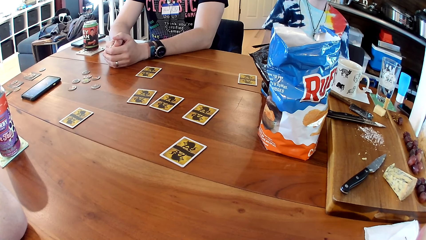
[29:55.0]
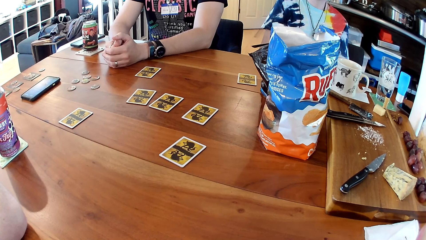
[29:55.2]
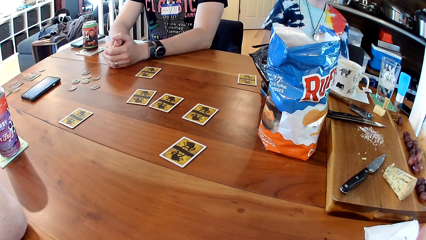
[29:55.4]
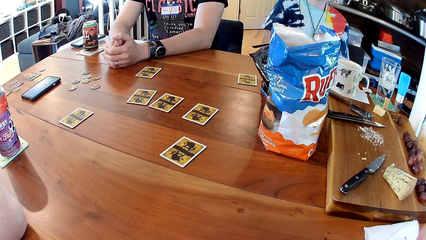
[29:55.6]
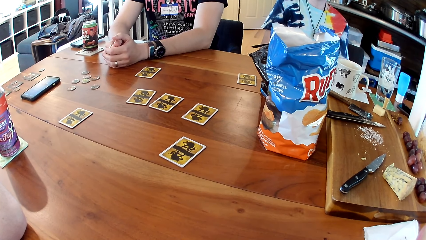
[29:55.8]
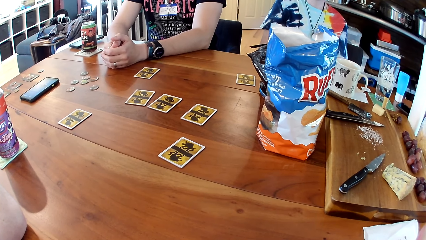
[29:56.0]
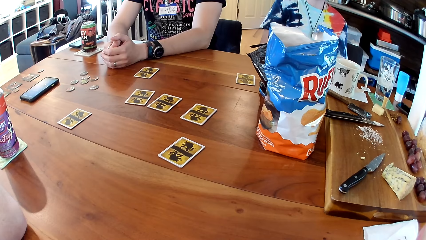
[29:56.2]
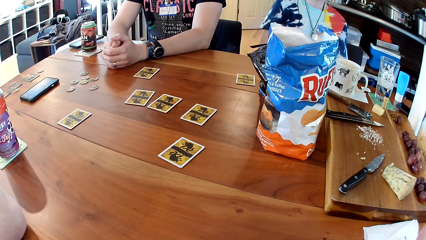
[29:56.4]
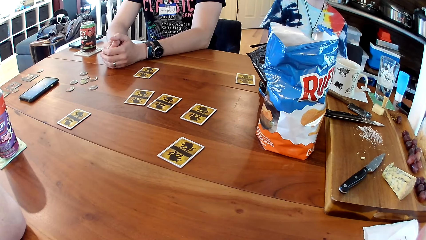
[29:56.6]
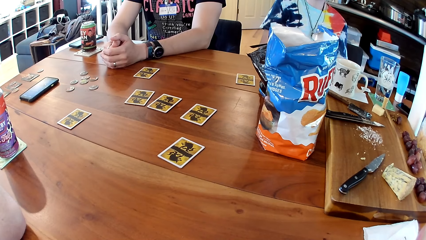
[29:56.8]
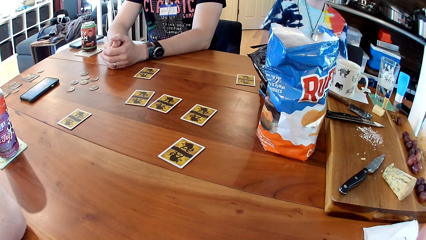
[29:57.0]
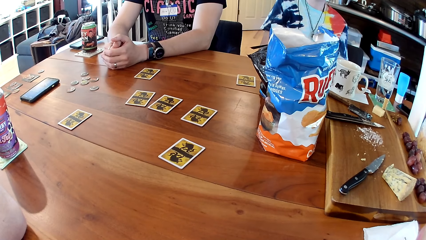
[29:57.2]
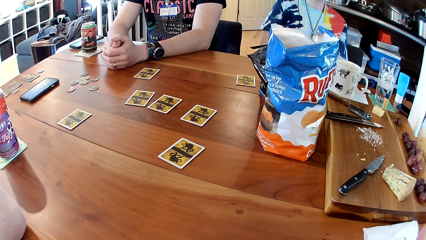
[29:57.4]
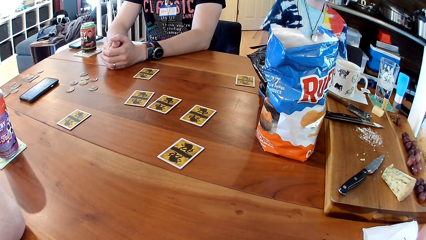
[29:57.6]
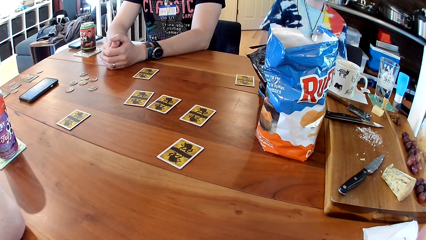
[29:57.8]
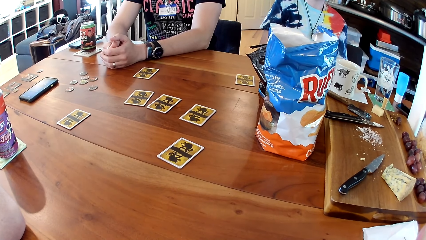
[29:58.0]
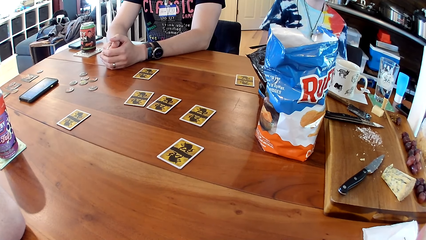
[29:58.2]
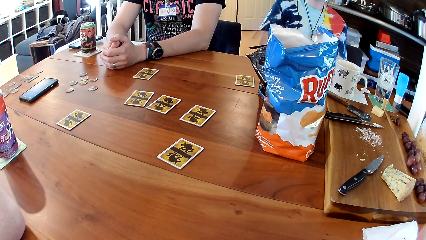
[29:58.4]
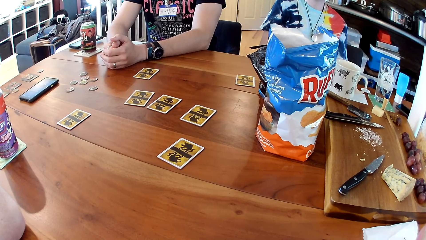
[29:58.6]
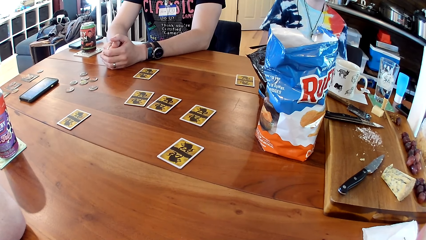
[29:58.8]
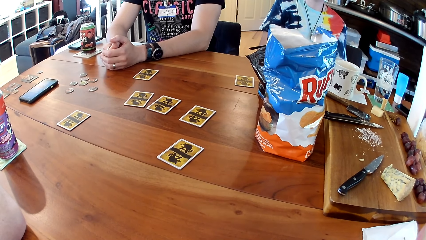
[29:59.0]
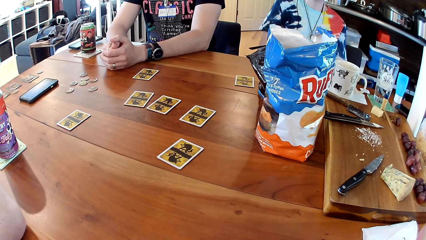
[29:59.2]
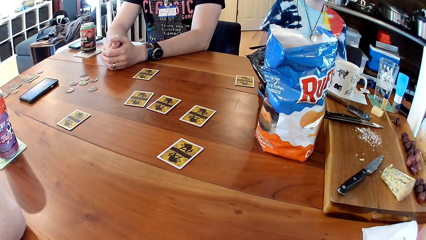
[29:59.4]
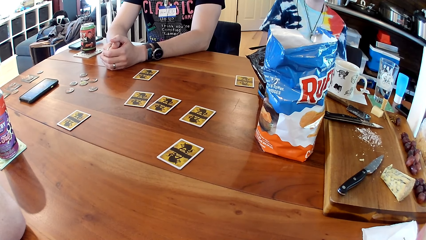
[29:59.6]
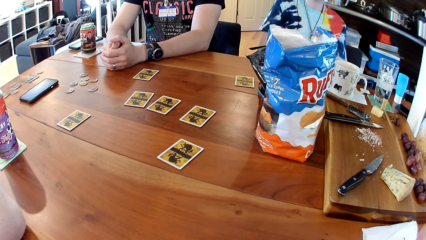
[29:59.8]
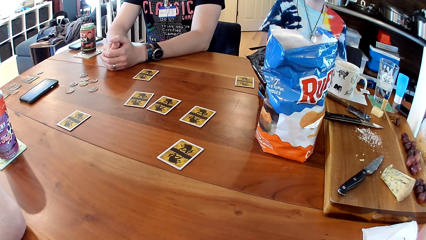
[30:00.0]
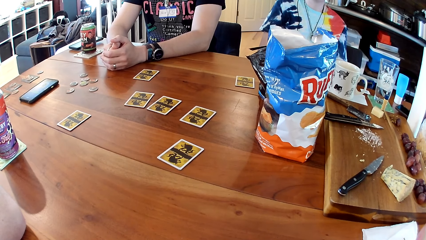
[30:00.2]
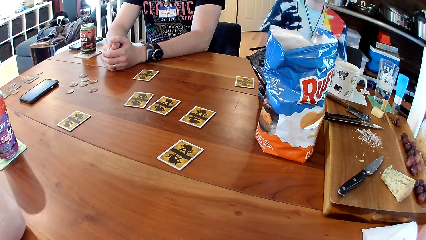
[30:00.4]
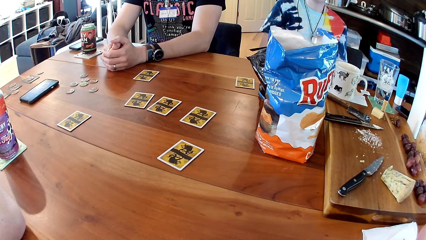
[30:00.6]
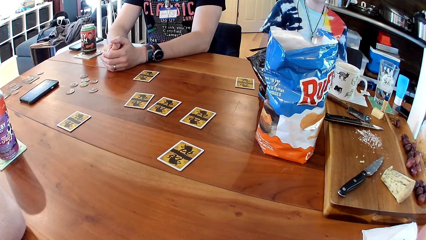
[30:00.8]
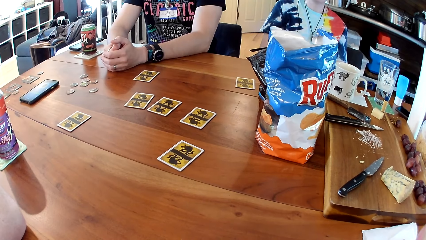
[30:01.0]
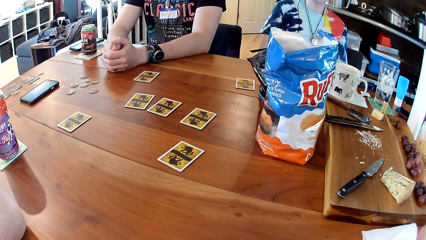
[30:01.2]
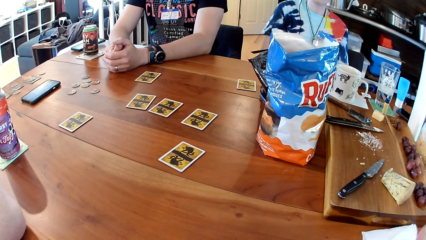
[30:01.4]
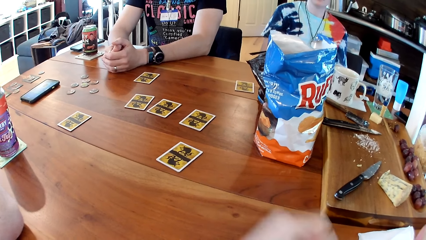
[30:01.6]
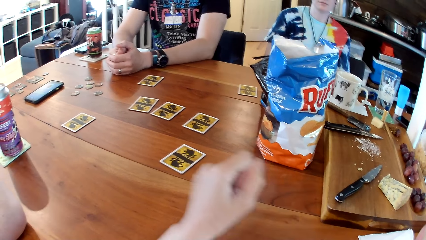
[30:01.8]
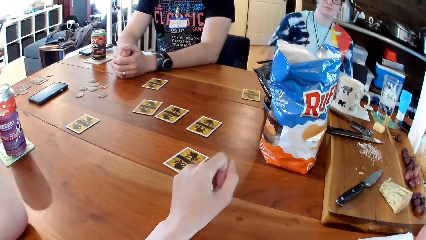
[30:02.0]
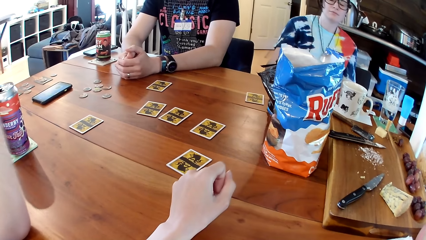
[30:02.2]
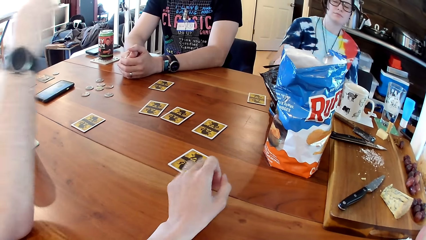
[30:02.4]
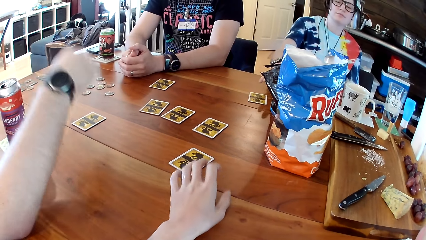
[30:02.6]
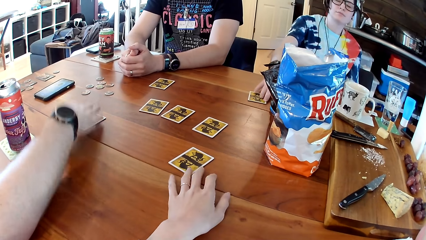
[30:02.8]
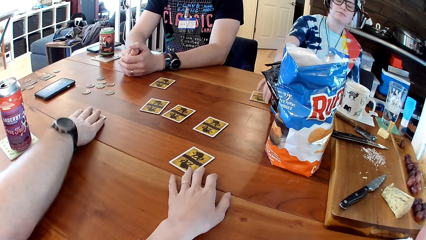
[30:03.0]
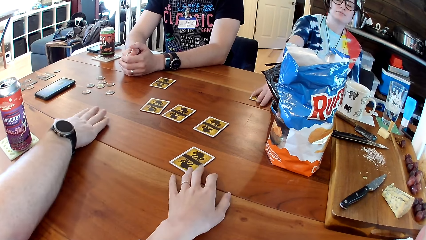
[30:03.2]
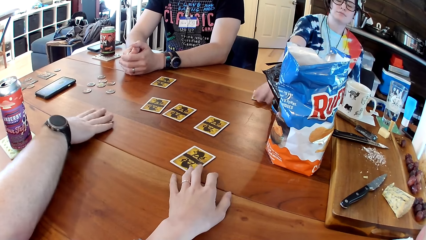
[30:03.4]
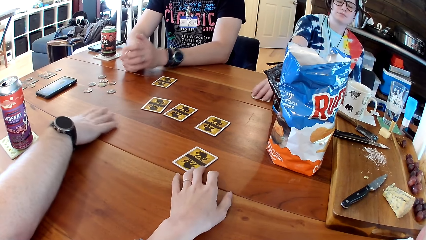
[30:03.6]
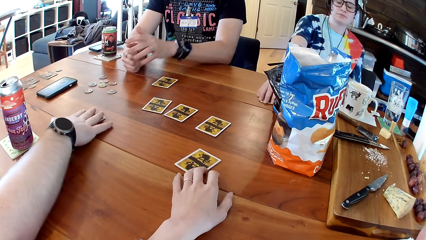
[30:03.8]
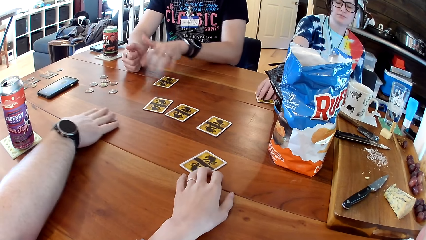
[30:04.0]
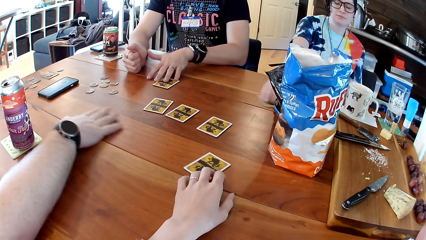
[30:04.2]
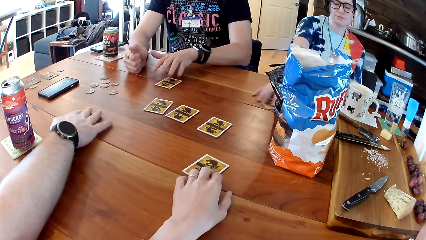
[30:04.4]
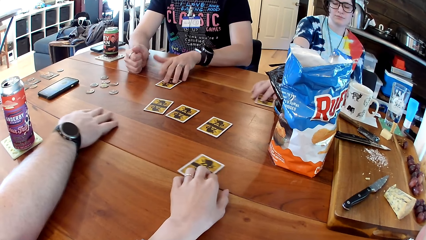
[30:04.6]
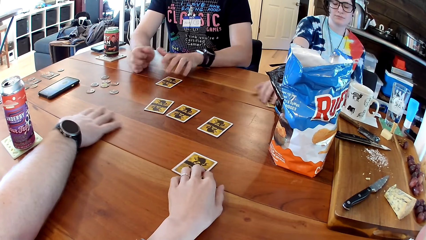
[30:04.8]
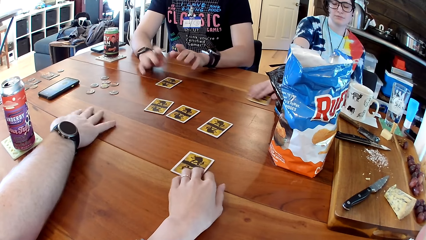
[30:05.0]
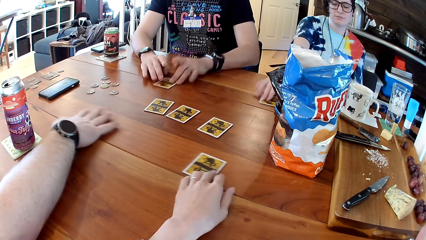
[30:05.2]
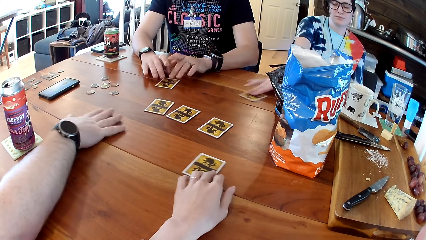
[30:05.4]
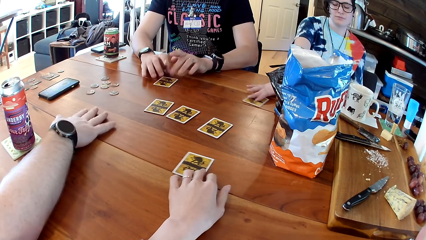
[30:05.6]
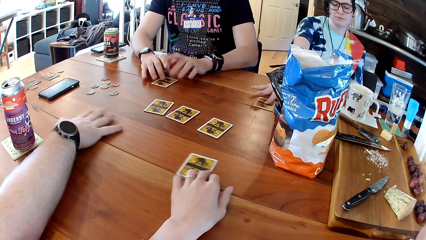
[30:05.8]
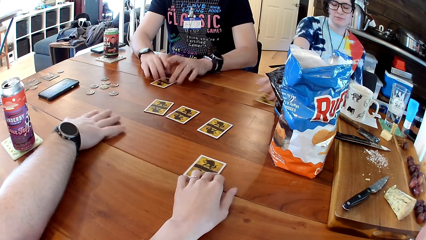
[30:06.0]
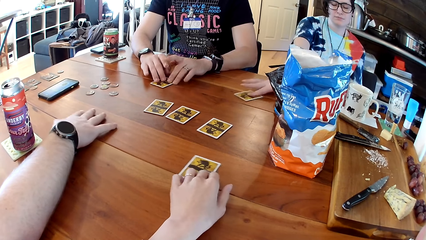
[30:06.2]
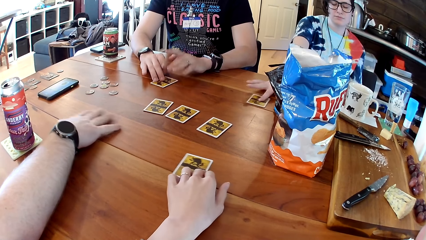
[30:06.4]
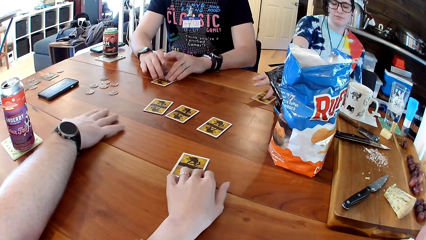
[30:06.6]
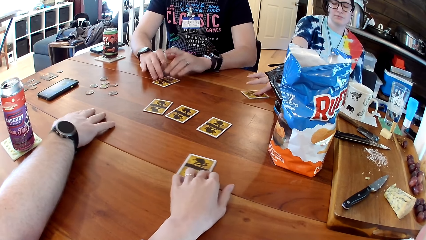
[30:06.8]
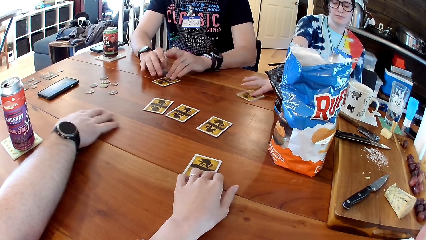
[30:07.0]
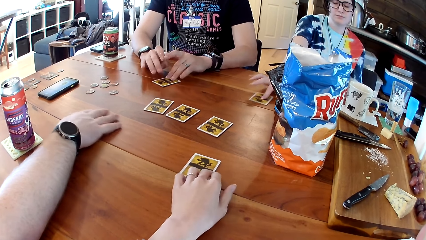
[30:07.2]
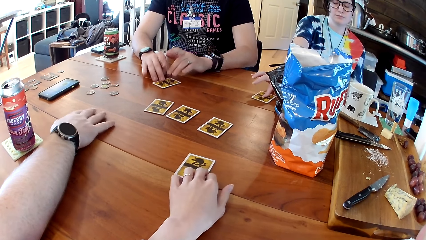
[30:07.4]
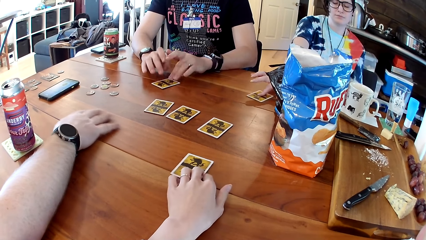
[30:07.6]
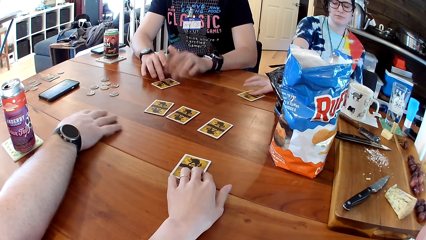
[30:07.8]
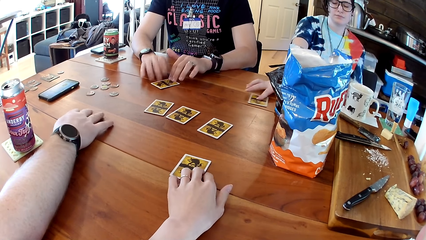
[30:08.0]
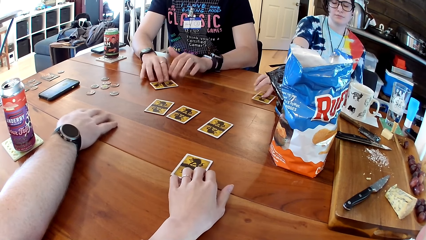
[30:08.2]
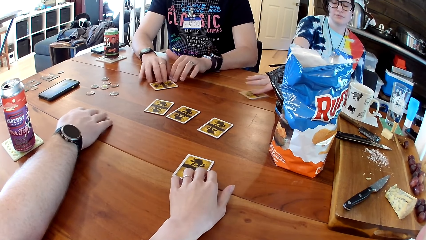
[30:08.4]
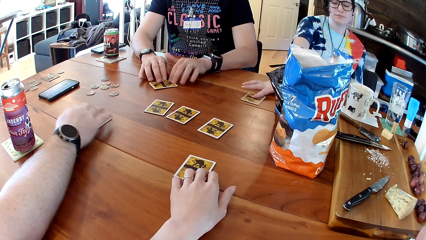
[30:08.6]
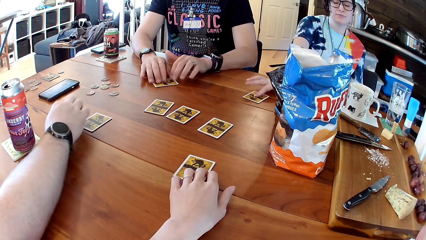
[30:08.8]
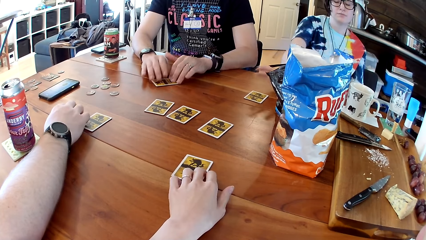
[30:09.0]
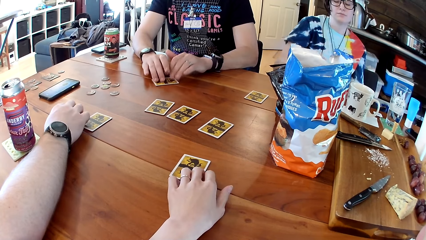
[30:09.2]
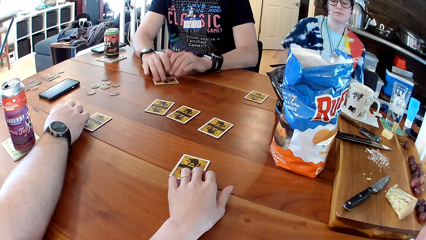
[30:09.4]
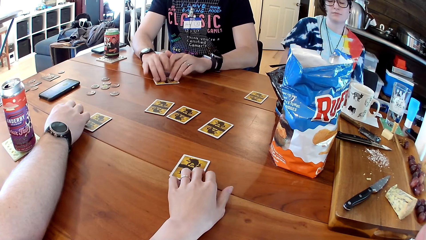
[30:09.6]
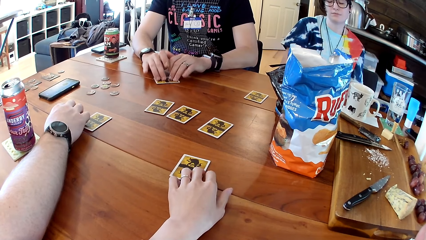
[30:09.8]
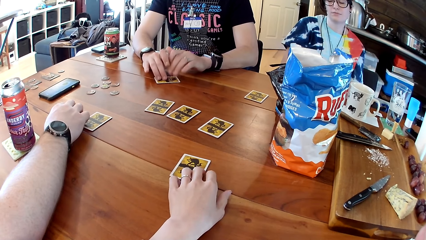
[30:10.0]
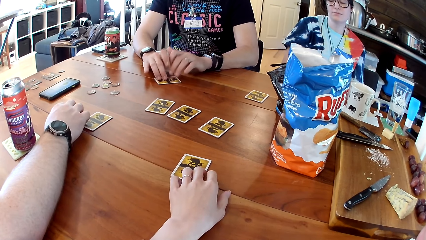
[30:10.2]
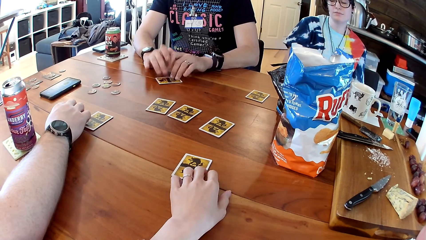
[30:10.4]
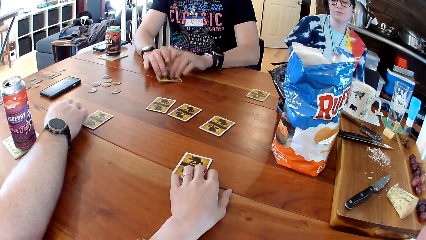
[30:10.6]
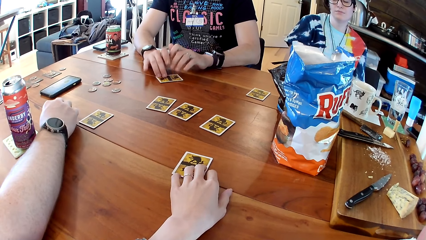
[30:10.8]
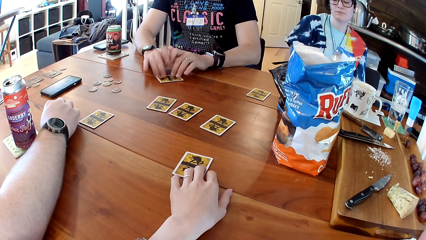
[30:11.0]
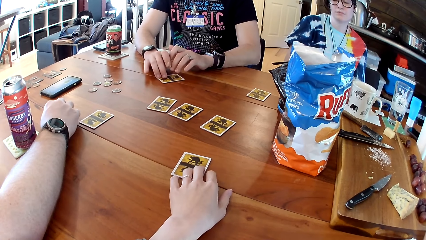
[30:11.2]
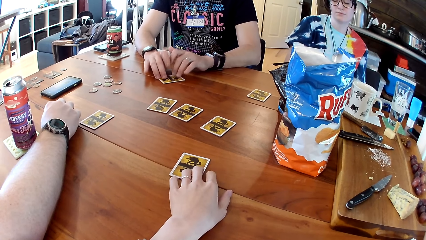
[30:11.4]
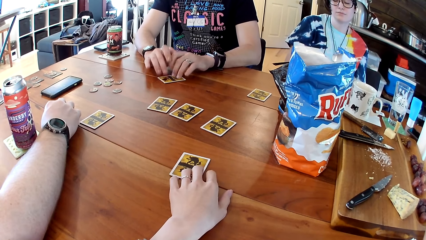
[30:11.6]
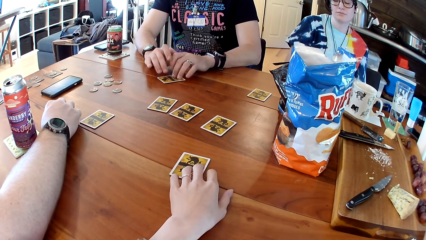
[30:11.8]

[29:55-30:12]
The camera wearer moves the card on the table with her left hand. The man moves the card on the table with his right hand. The woman moves the card on the table with her right hand. Another man moves the card on the table with both hands. The camera wearer swings the card on the table.
